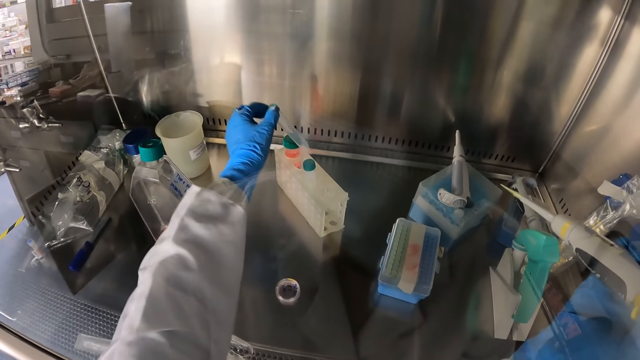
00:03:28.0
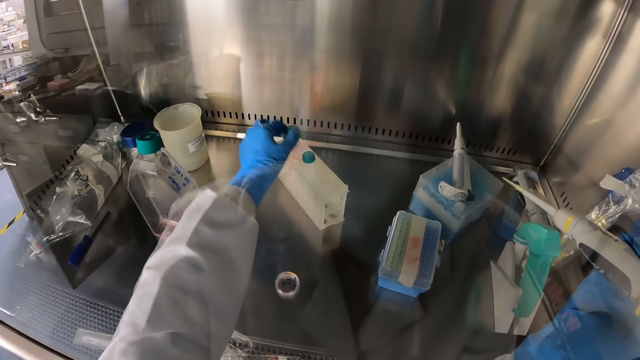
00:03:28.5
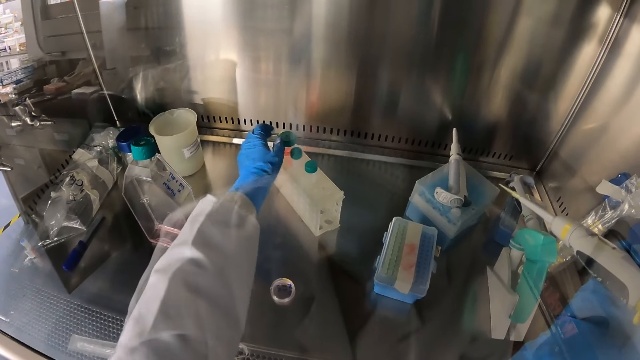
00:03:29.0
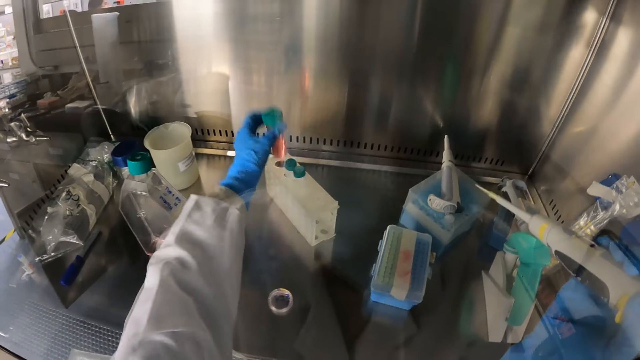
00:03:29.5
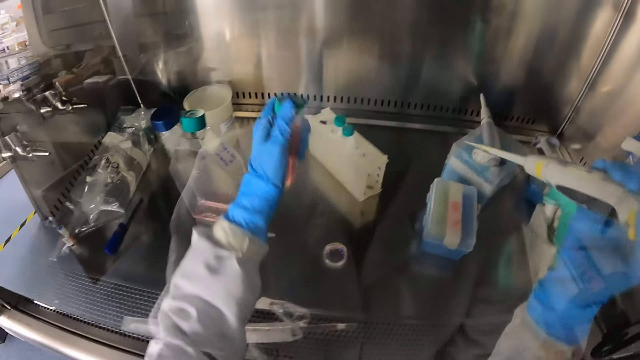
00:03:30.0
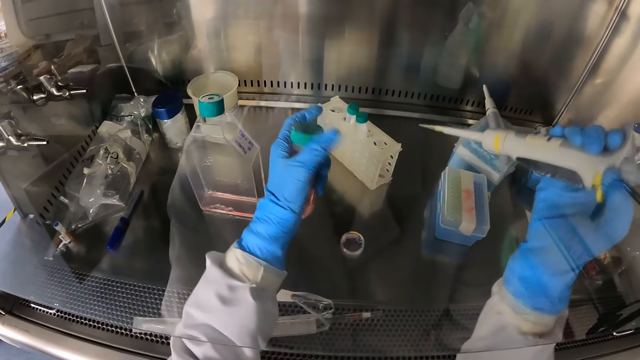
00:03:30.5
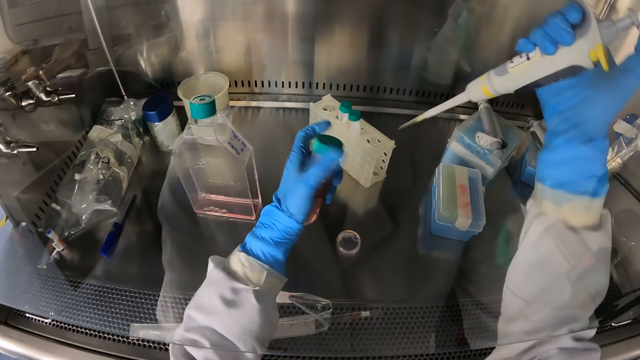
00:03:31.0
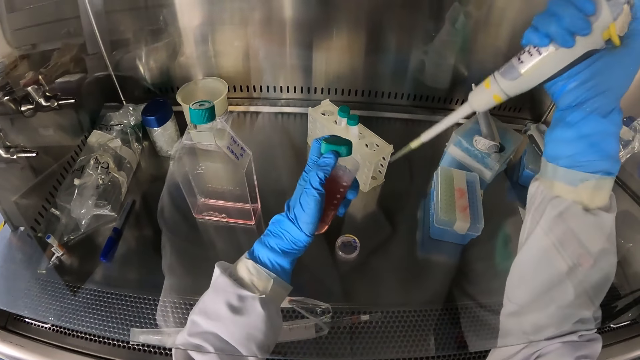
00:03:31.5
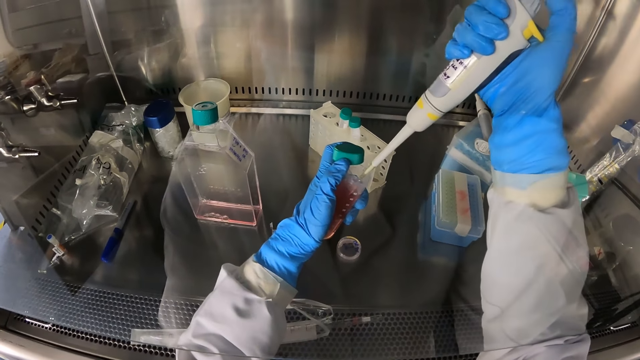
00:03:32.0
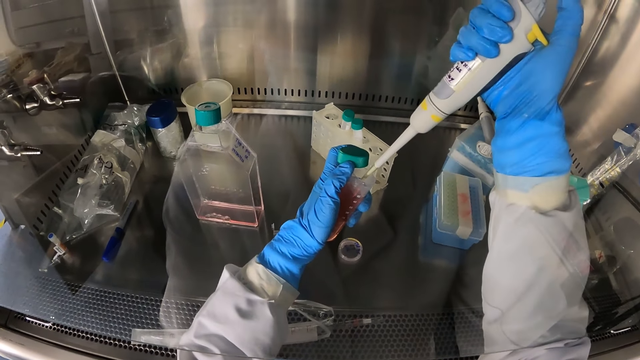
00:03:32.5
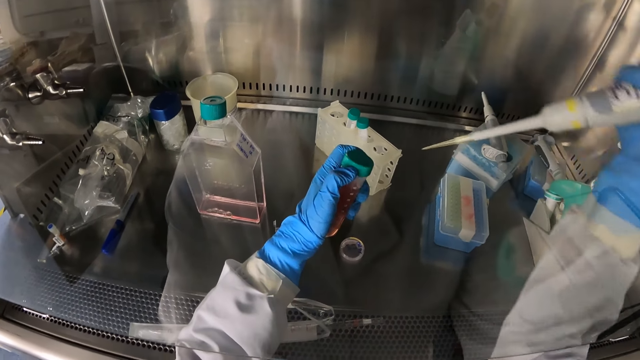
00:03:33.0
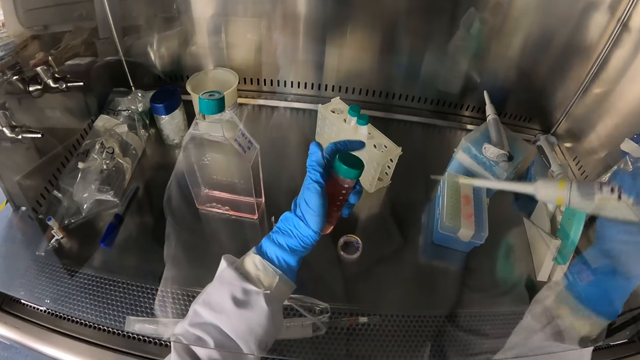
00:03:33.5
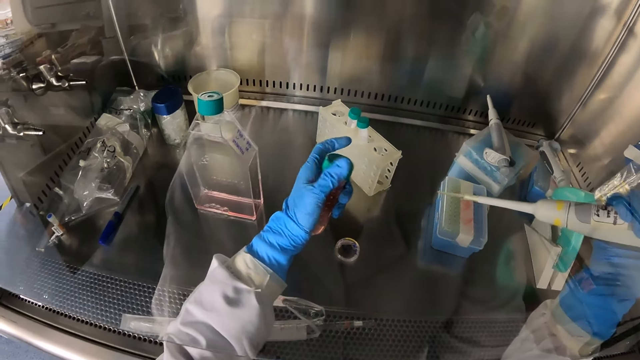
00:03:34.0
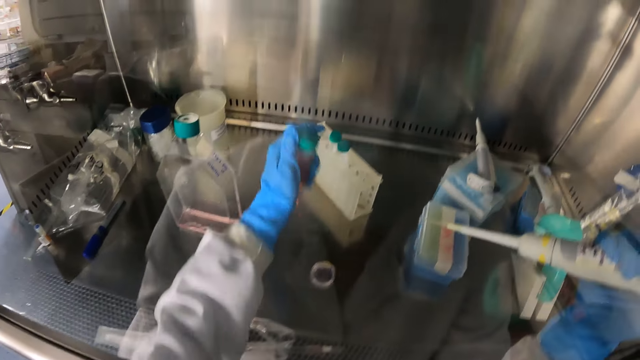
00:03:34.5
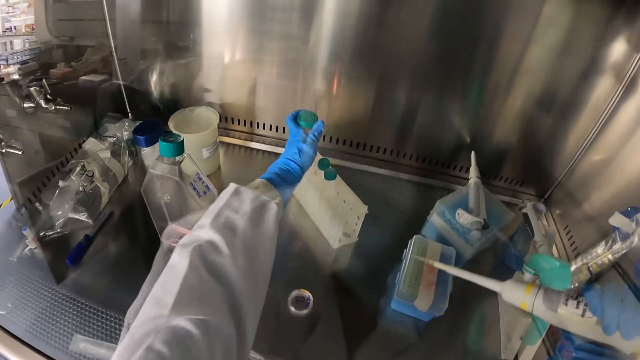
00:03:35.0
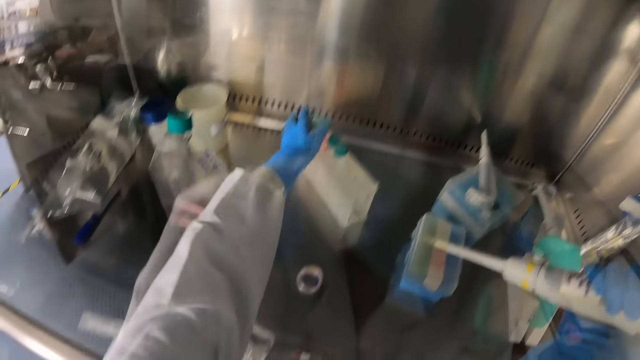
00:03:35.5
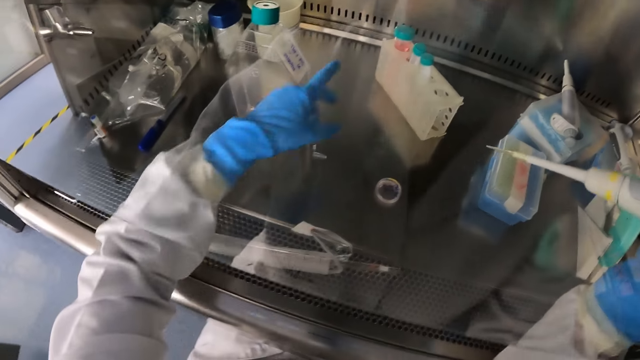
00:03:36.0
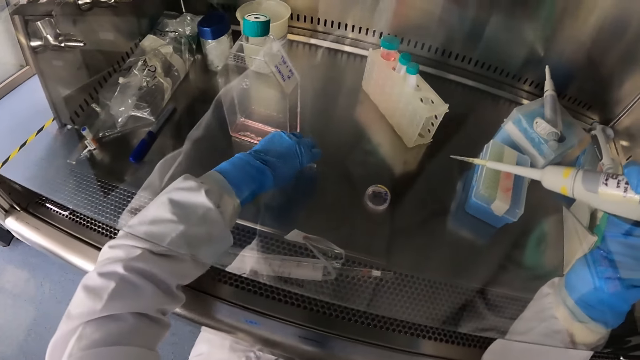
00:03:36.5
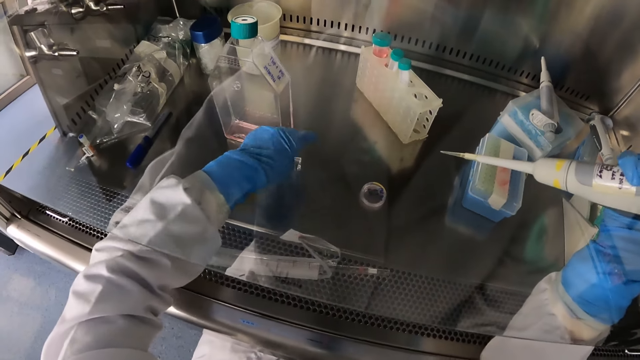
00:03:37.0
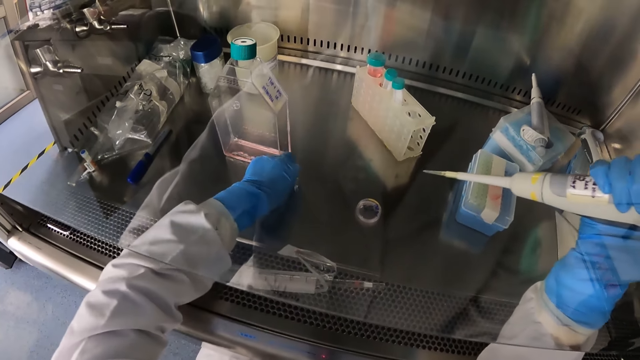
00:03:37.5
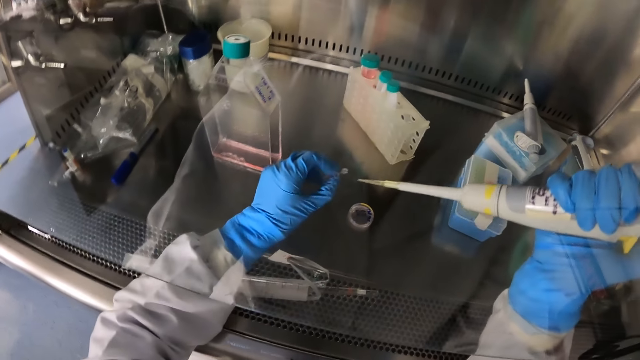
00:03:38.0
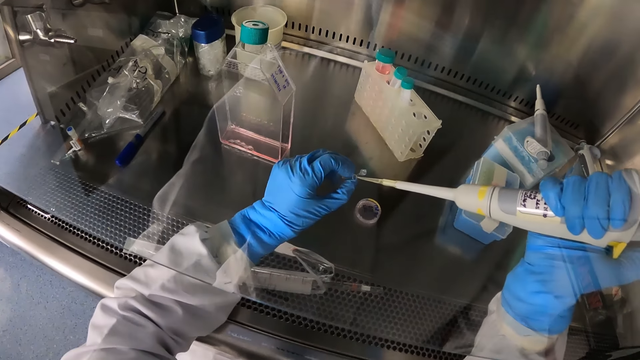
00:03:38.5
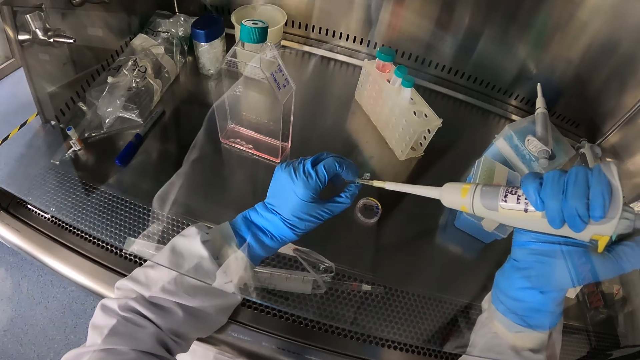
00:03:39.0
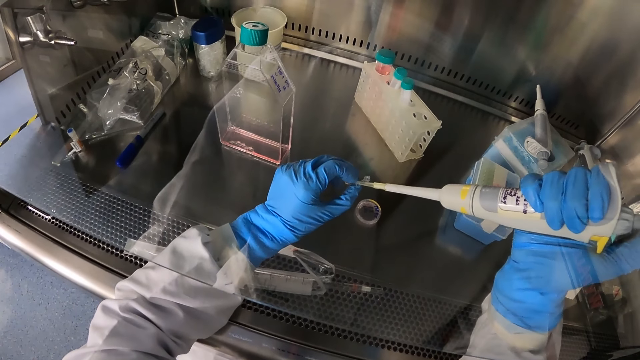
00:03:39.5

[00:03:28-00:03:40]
The camera wearer picks a sample collector from the test tube stand with his gloved left hand. He drops the sample collector from the test tube stand with his gloved left hand. He picks a sample collector from the test tube stand with his gloved left hand. He opens the sample collector with his gloved left hand. He dips the micro pipette in the sample collector with his gloved right hand. He closes the sample collector with his gloved left hand. He drops the sample collector in the test tube stand with his gloved left hand. He picks a sample collector from the tray with his gloved left hand. He dips the micro pipette in the sample collector with his gloved right hand.

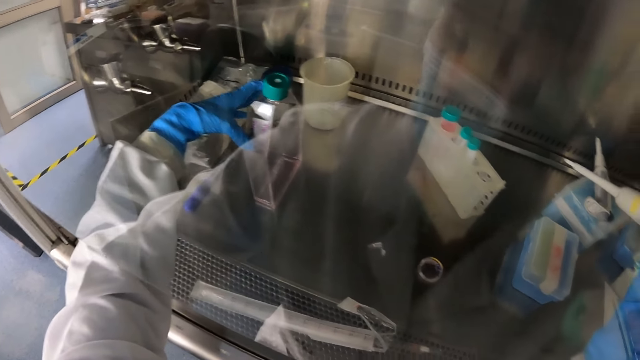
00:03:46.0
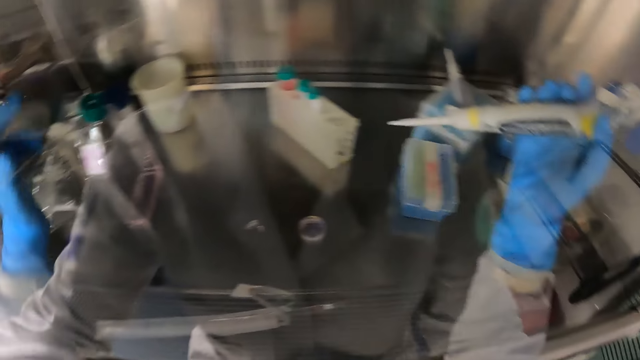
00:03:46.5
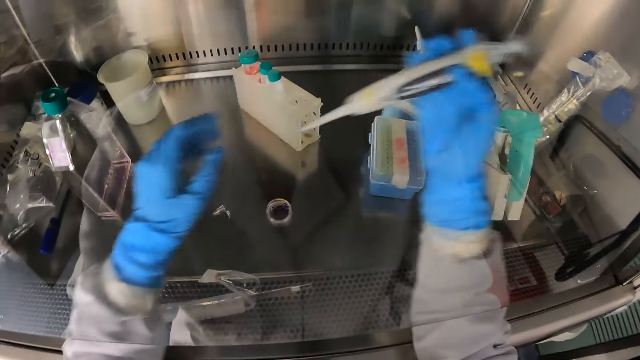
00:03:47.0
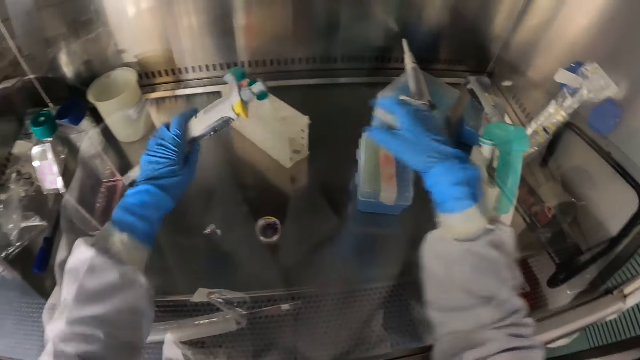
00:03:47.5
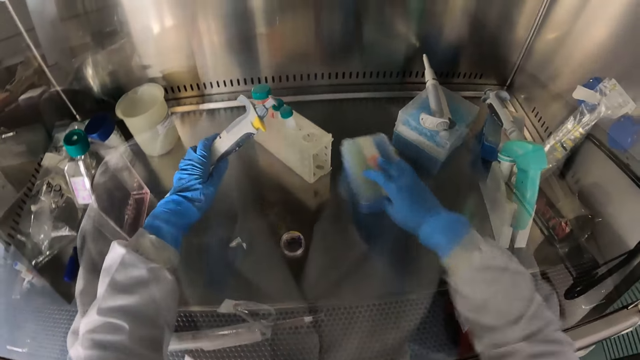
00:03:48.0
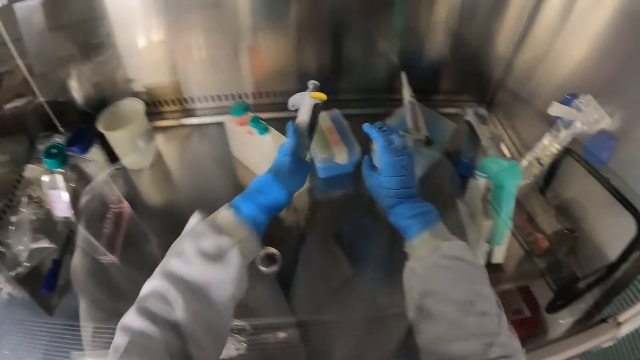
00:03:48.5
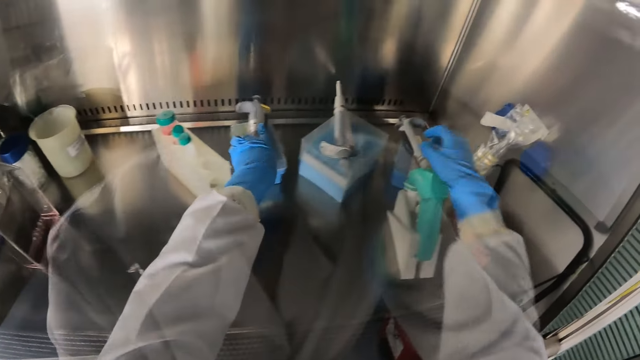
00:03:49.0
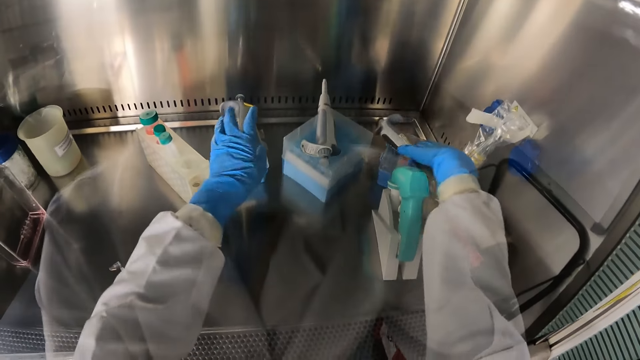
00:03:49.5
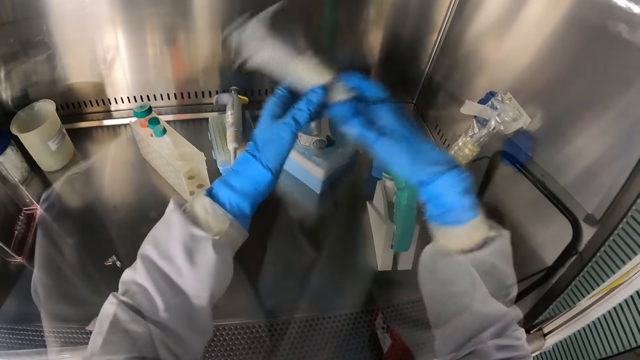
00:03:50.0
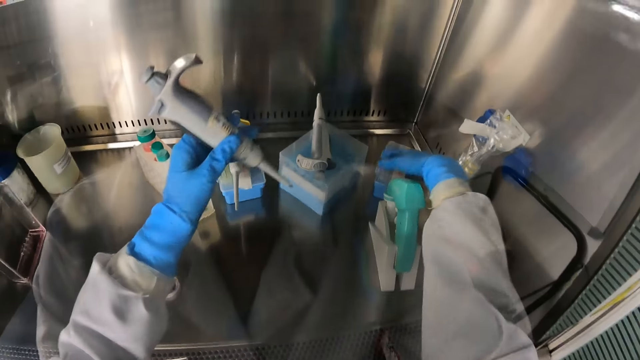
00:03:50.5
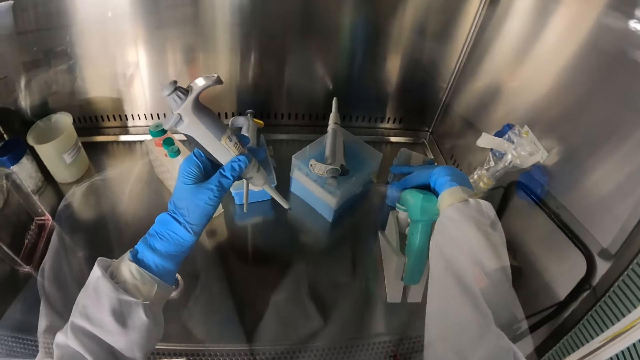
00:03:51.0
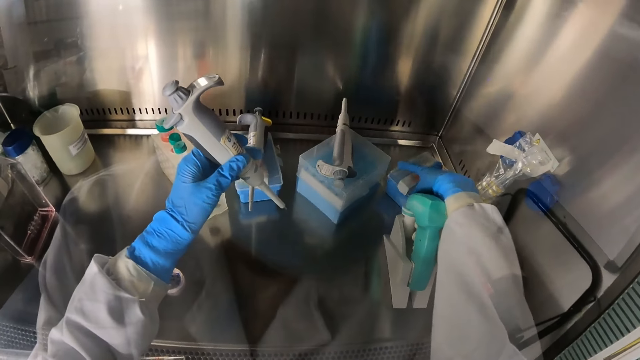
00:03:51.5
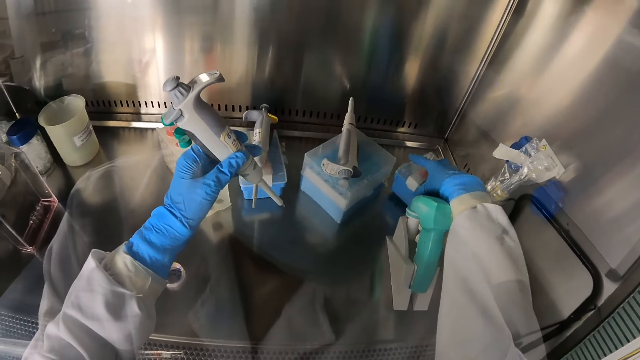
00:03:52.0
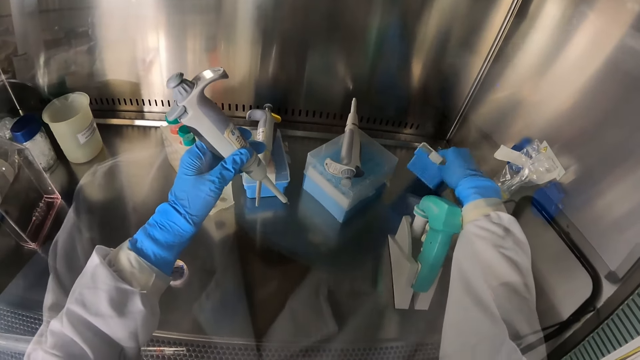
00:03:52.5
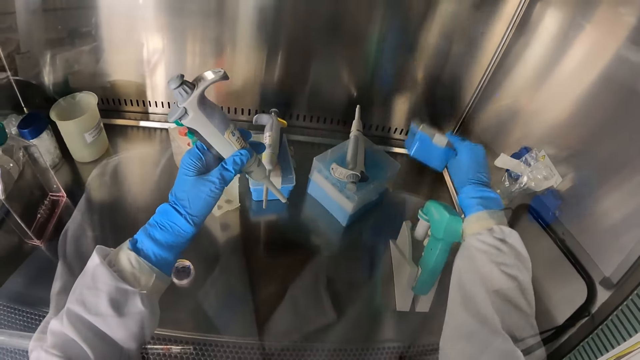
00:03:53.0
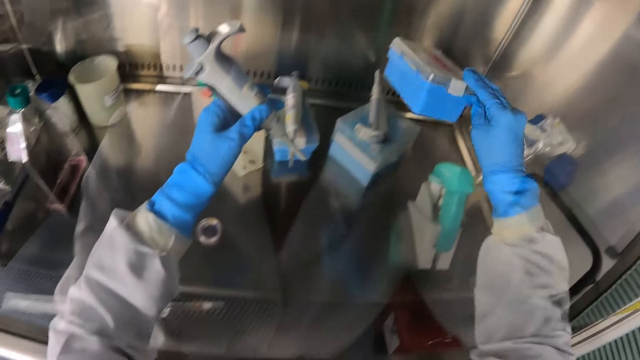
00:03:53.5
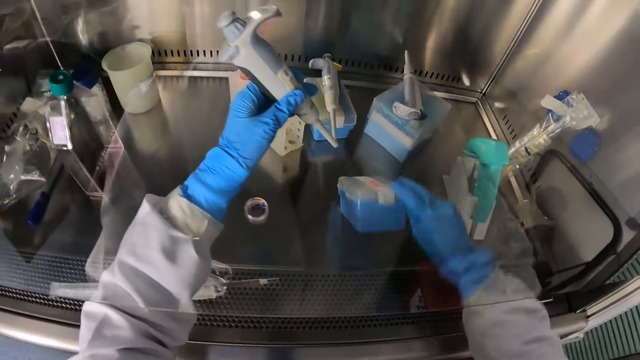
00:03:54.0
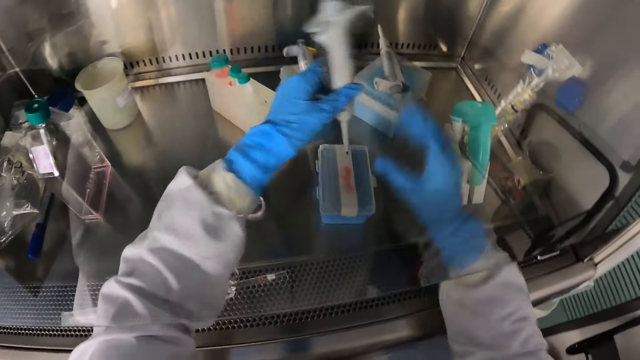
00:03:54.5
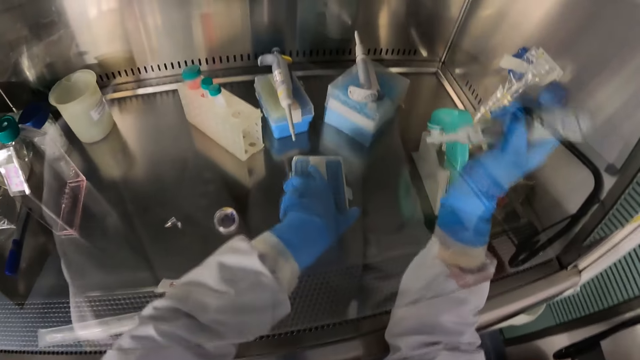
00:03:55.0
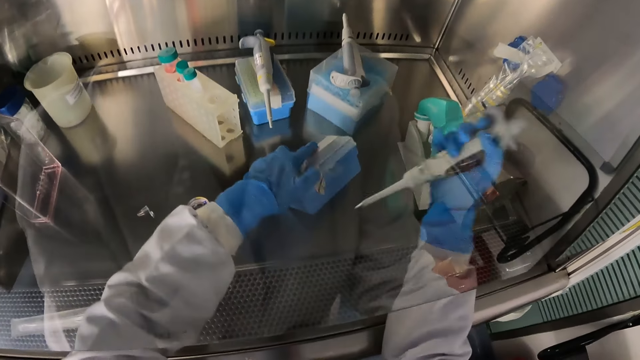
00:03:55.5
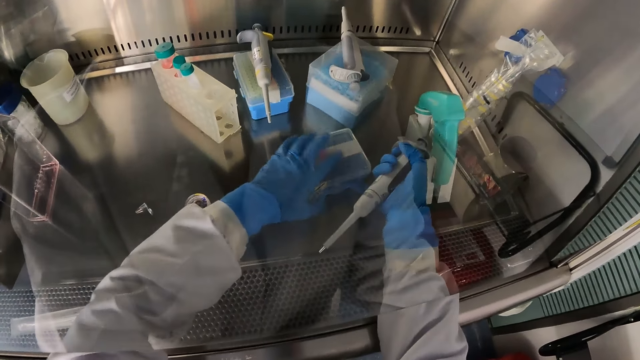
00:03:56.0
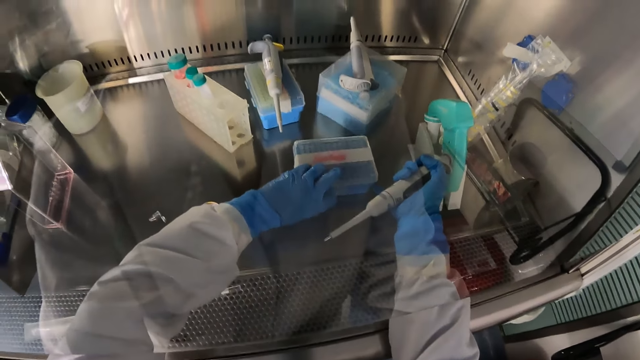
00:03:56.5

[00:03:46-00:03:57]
The camera wearer passes the micro pipette from his gloved right hand to his left gloved hand. He moves the small storage container on the tray with his gloved right hand. He drops the micro pipette on the small storage container with his left gloved hand. He picks the micro pipette from the small storage container with his gloved right hand. He passes the micro pipette from his gloved right hand to his left gloved hand. He picks the storage container from the tray with his gloved right hand. He drops the storage container on the tray with his gloved right hand. He passes the micro pipette from his gloved left hand to his right gloved hand.
